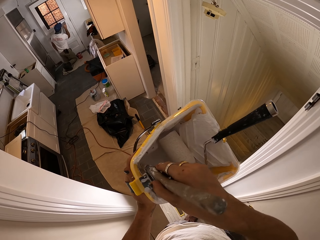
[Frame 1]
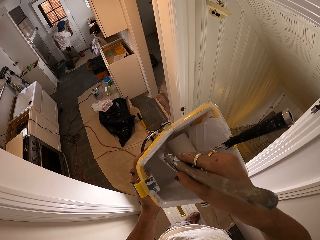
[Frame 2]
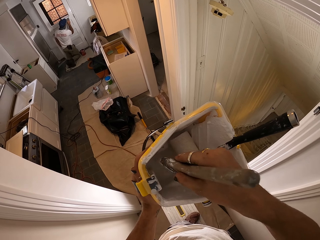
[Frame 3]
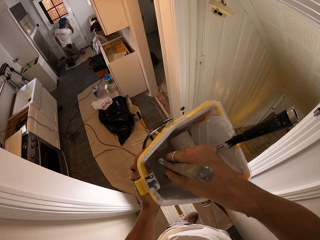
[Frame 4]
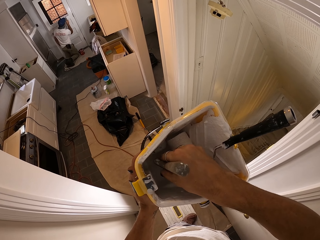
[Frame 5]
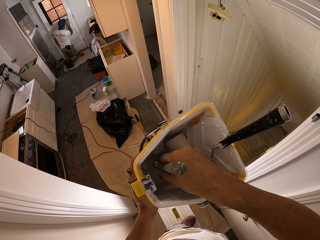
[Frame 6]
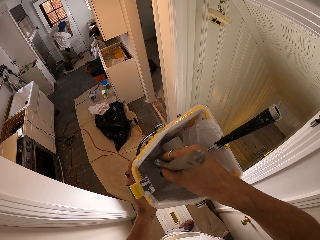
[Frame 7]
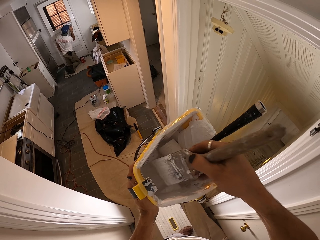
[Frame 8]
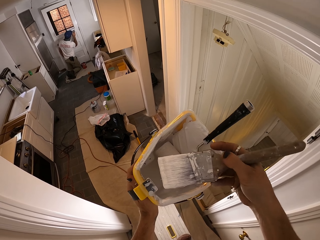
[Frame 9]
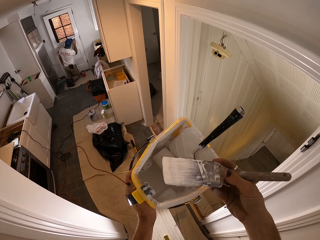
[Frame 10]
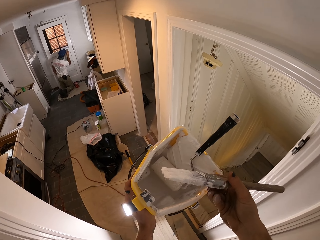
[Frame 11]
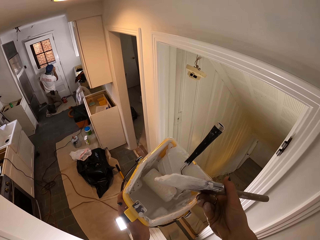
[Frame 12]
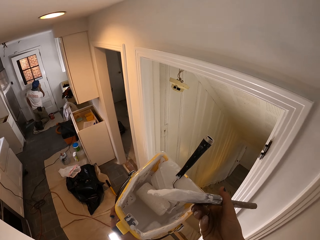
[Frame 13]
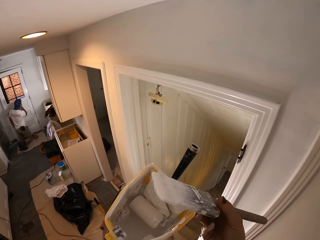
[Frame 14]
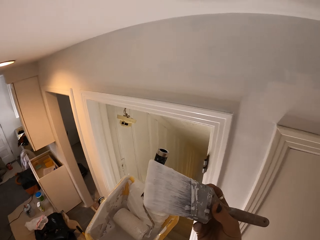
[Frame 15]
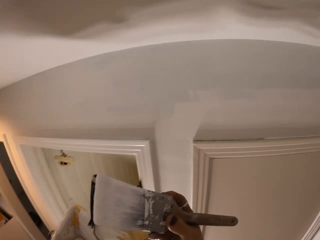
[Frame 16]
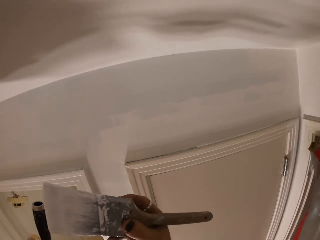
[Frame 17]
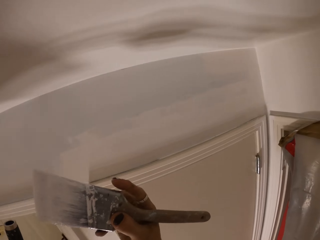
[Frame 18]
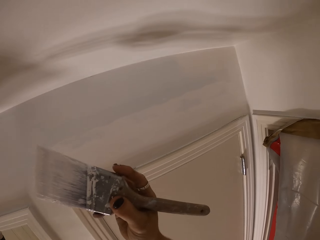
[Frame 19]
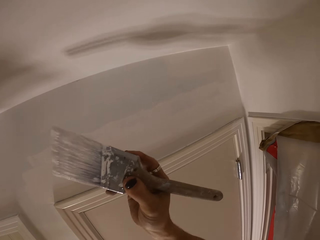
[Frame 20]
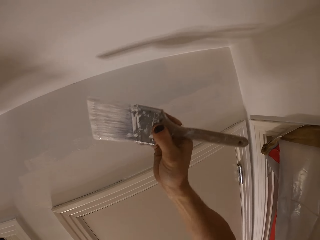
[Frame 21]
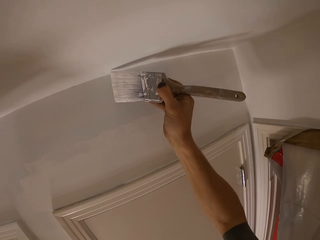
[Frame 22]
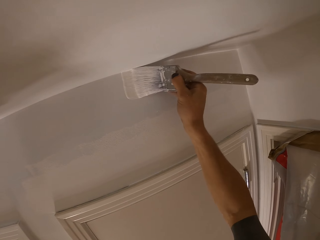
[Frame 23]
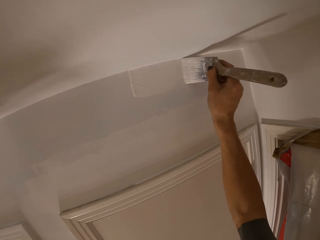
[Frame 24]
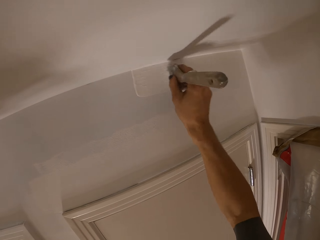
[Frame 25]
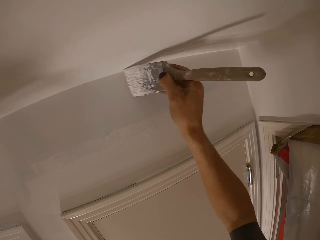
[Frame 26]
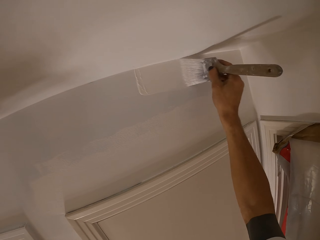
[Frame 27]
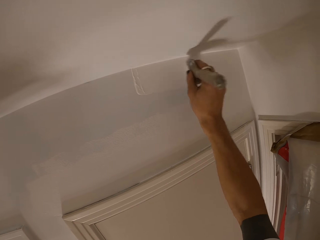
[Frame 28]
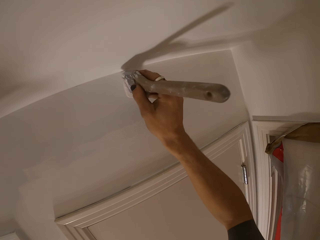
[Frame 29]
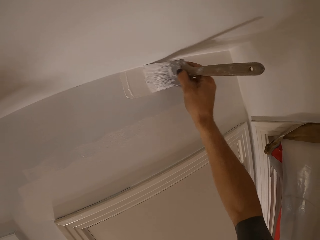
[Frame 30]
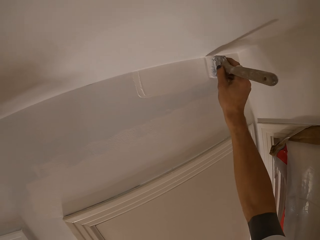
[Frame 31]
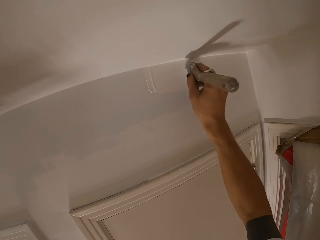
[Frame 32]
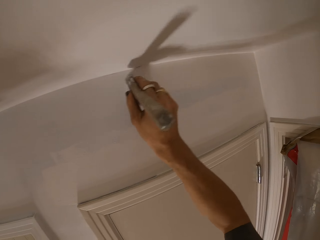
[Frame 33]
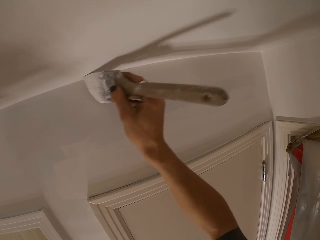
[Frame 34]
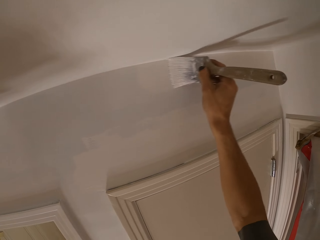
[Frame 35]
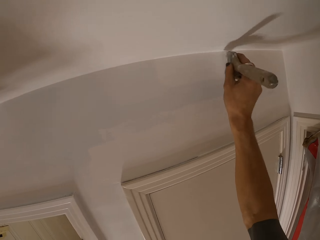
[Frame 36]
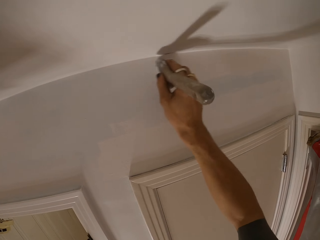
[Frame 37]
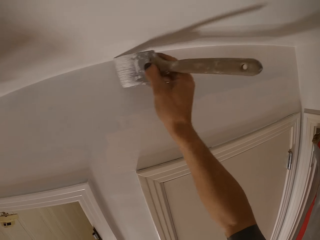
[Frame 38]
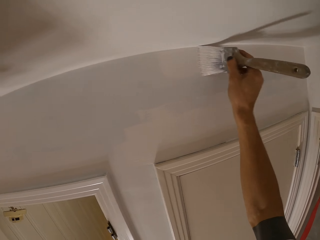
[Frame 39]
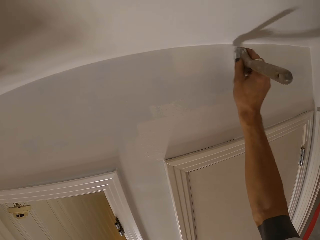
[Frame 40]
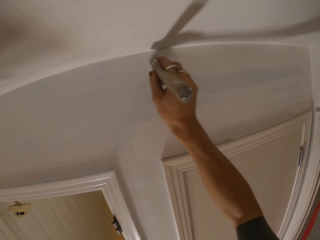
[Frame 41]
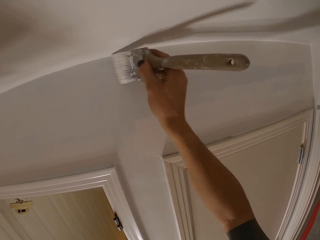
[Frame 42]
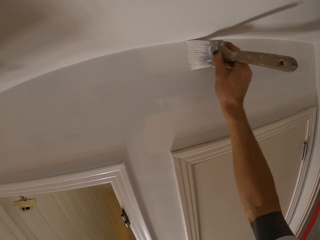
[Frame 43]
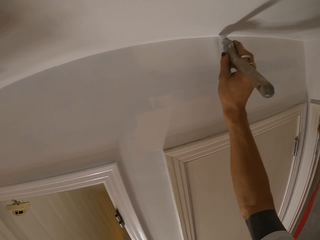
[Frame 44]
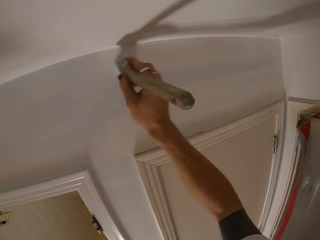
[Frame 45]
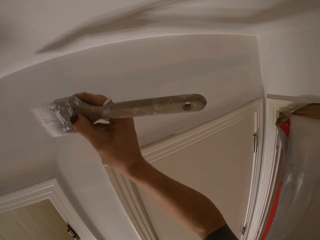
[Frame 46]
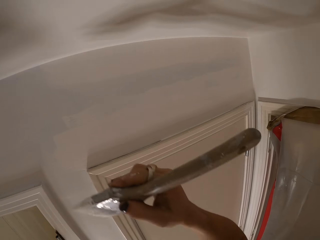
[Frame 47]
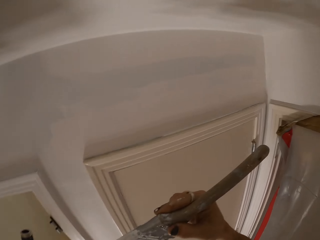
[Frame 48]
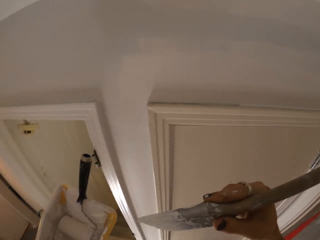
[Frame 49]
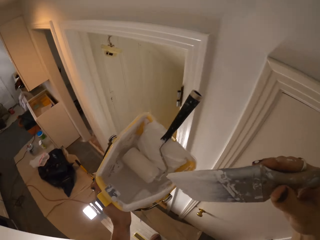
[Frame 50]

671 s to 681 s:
The camera wearer takes a paint brush. They paint a wall.

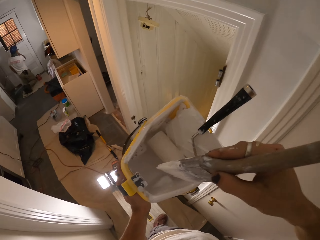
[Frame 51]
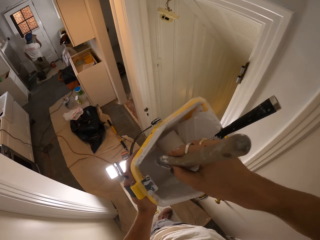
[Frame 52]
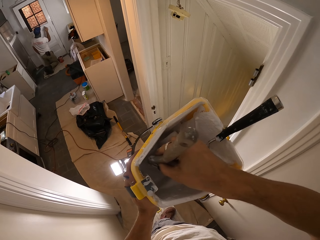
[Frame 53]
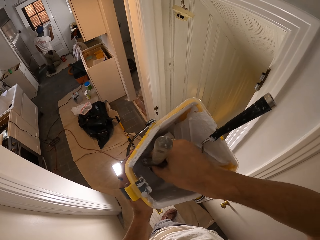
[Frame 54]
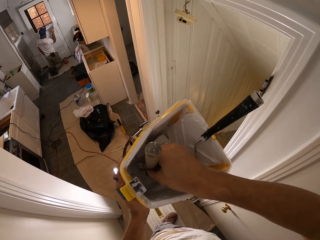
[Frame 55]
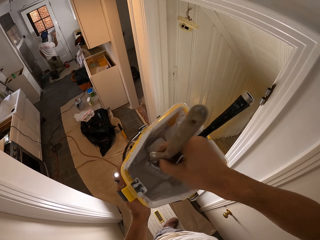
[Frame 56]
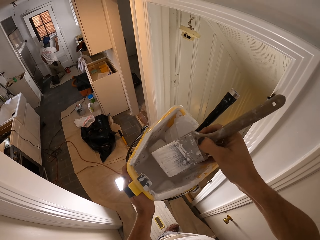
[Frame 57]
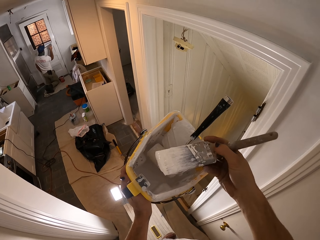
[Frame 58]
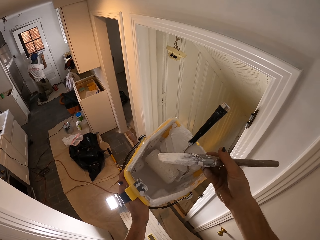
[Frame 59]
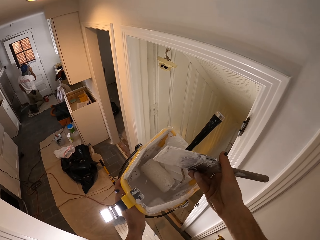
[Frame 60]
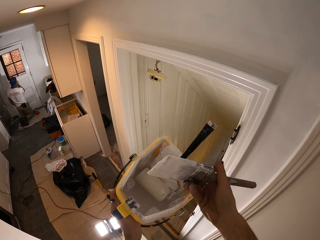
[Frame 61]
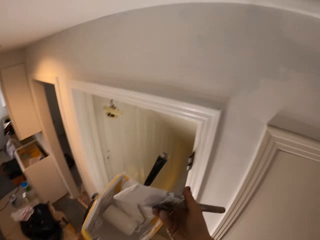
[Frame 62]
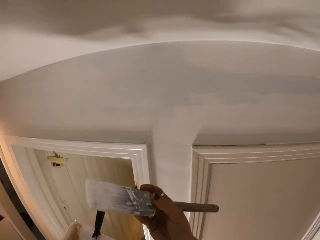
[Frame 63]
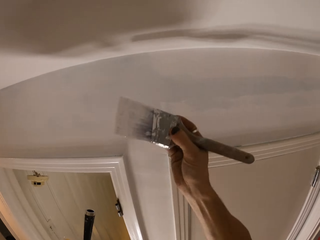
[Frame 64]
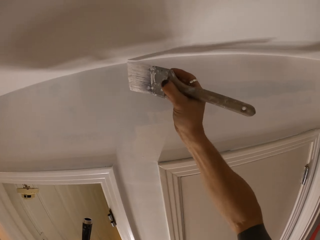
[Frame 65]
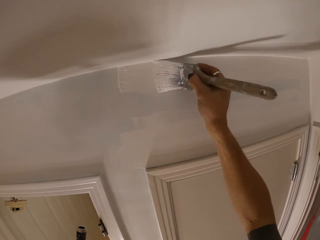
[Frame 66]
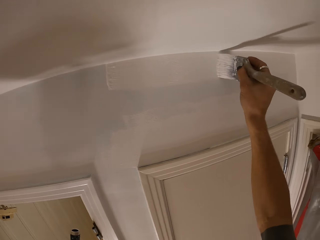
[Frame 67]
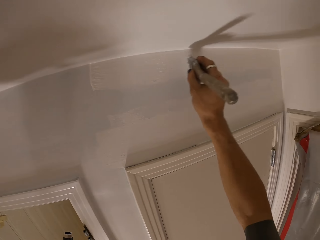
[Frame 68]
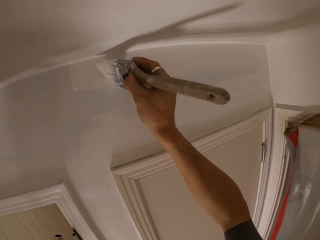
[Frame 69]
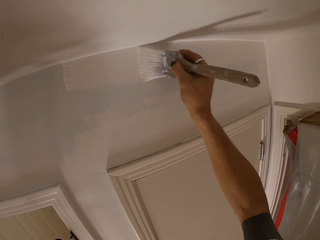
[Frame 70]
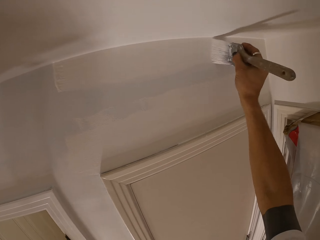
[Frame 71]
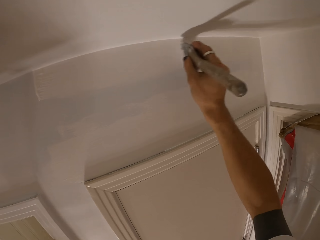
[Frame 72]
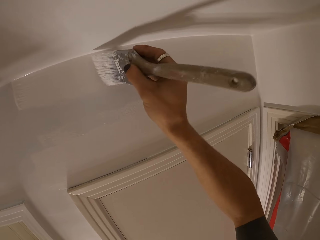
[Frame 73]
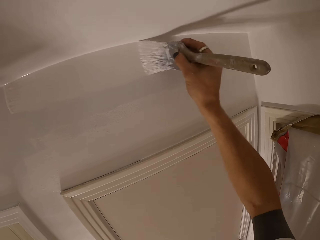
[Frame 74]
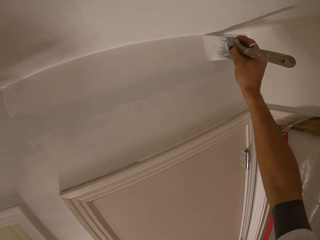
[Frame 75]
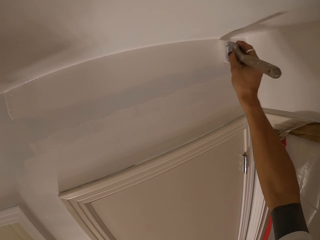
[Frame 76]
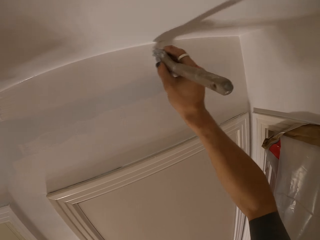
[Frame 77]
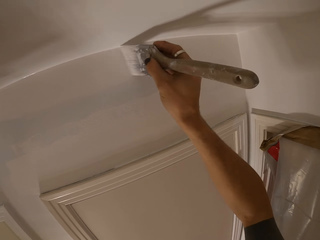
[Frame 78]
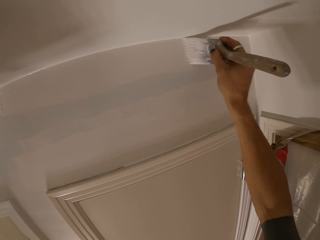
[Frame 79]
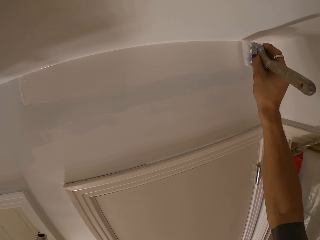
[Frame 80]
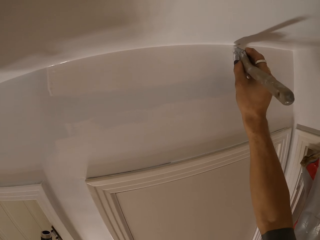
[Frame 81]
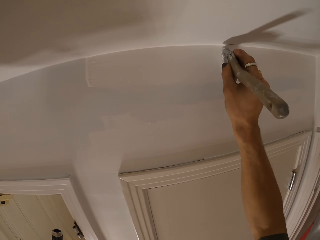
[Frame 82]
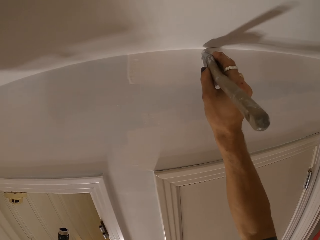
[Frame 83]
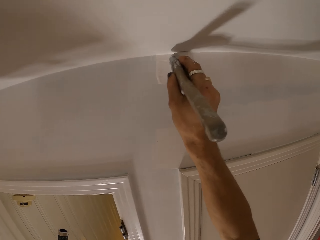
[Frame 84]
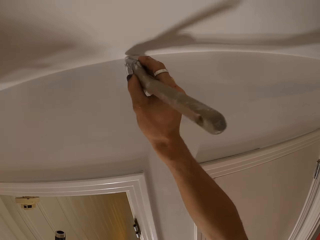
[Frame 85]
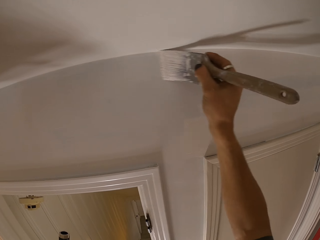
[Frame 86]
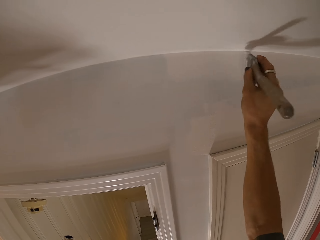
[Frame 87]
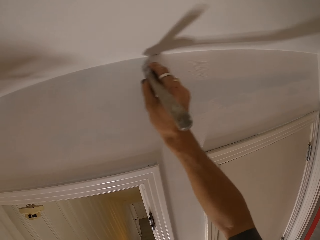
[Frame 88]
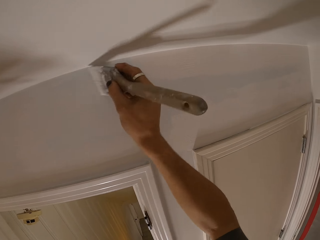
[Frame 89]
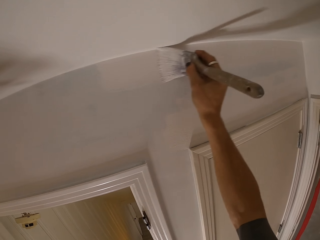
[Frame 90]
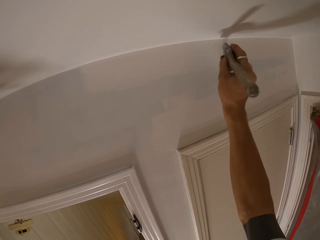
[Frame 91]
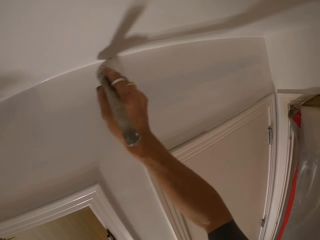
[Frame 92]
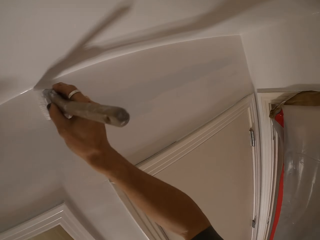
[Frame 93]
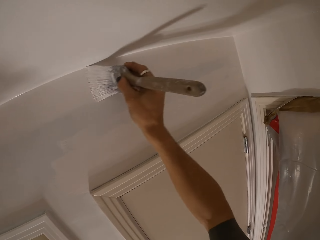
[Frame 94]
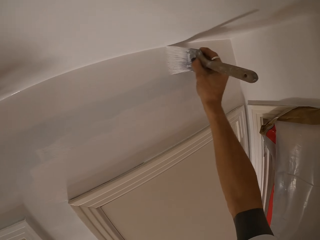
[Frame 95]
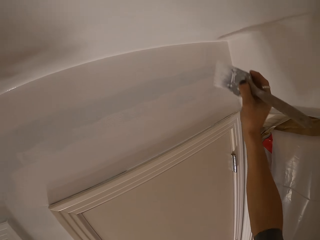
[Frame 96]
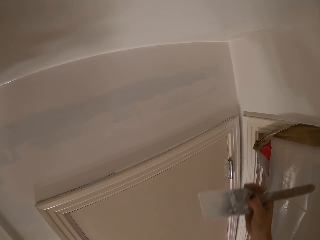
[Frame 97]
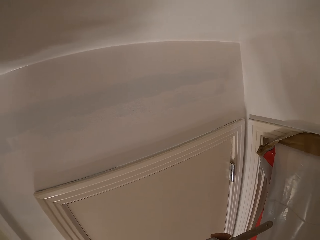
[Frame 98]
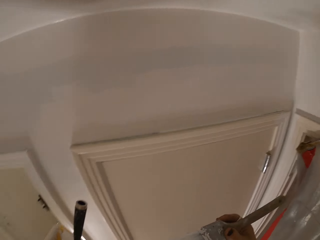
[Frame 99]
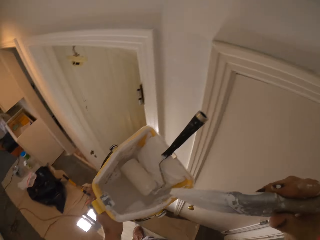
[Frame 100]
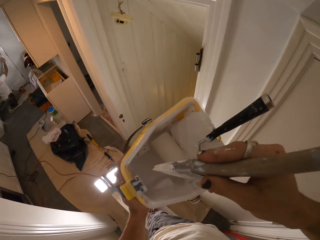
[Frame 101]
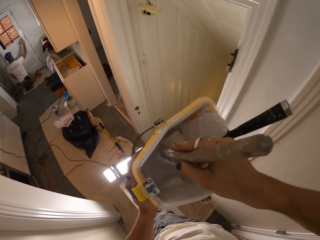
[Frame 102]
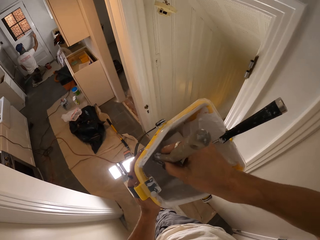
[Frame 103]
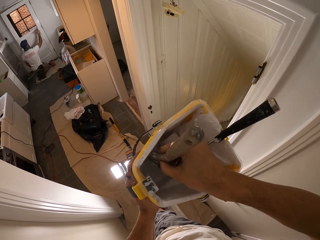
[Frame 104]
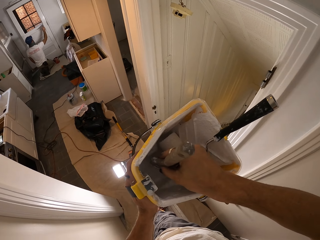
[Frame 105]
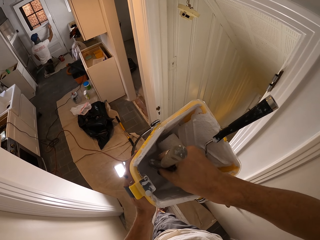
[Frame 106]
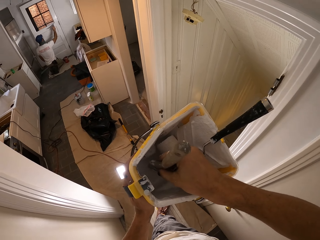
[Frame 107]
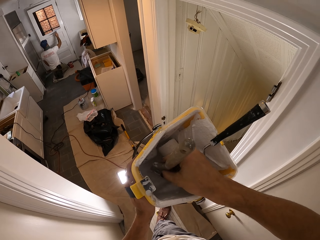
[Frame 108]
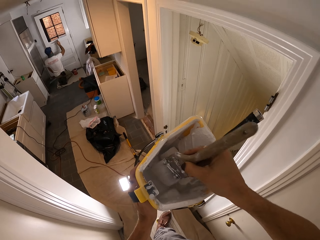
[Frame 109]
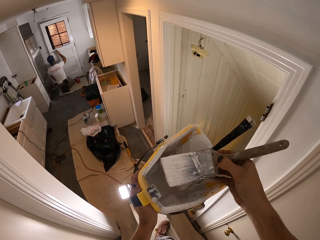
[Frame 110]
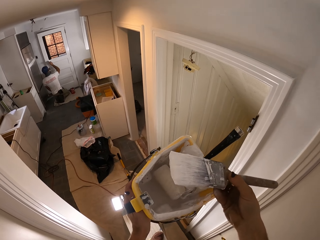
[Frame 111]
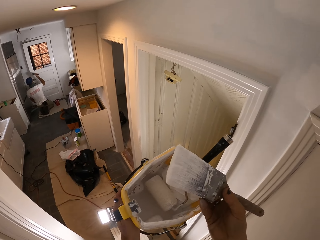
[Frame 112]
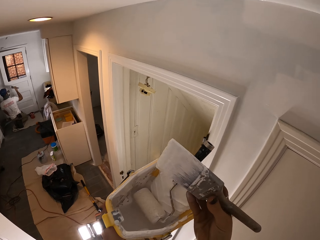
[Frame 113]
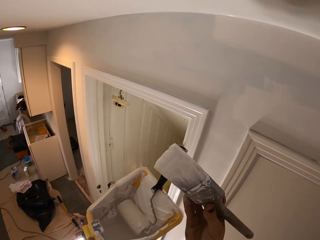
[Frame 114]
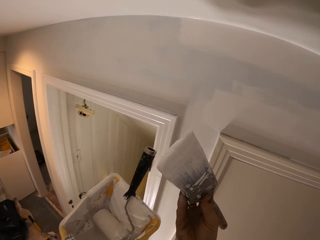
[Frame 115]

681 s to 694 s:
The camera wearer dips the brush in the paint. They paint a wall. They dip the brush in the paint.
